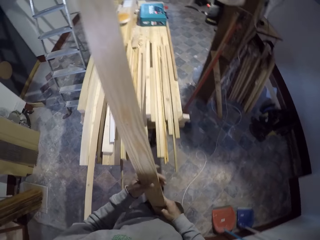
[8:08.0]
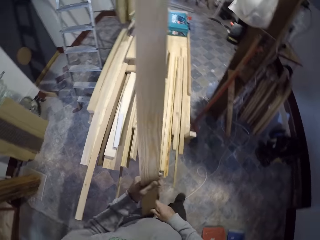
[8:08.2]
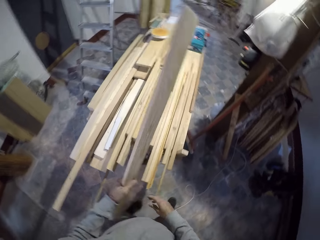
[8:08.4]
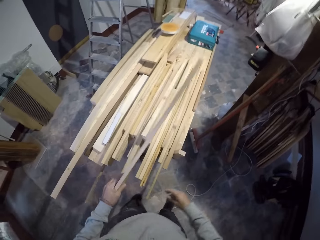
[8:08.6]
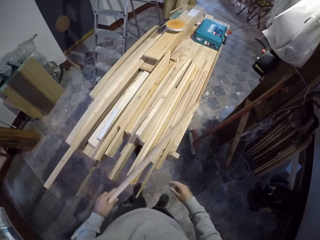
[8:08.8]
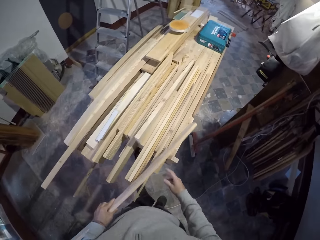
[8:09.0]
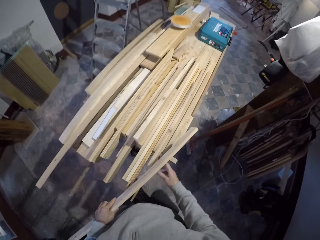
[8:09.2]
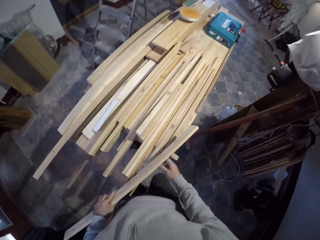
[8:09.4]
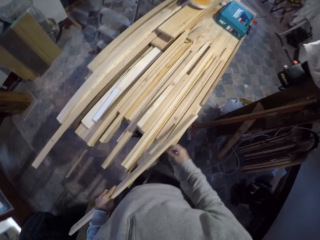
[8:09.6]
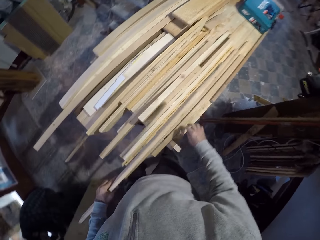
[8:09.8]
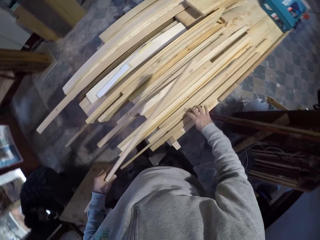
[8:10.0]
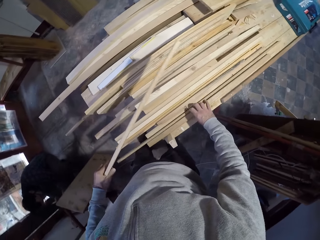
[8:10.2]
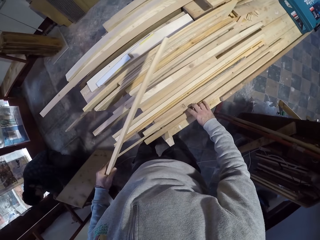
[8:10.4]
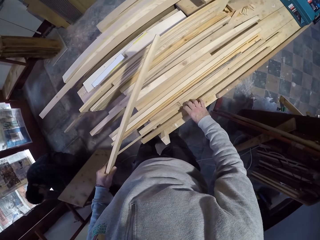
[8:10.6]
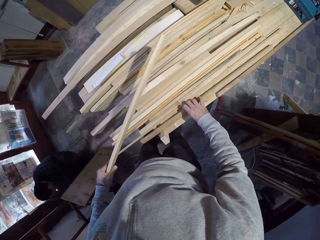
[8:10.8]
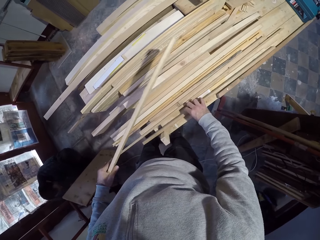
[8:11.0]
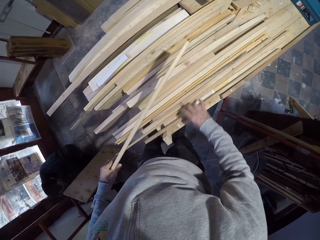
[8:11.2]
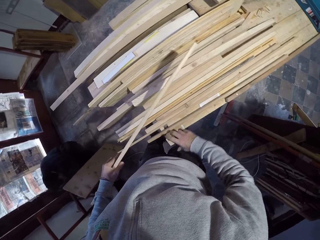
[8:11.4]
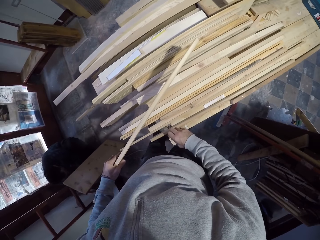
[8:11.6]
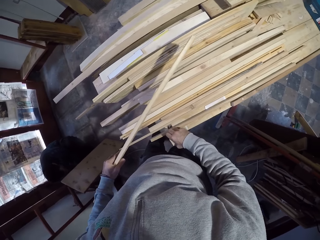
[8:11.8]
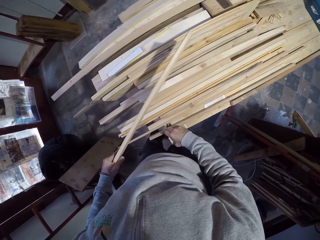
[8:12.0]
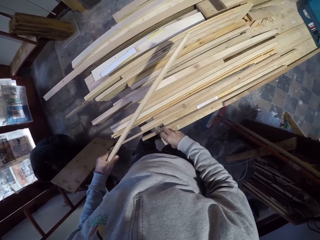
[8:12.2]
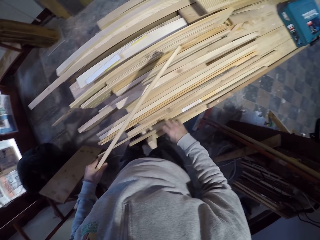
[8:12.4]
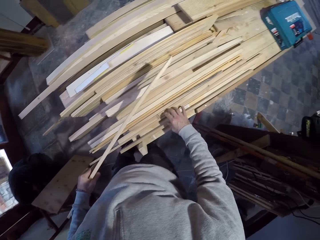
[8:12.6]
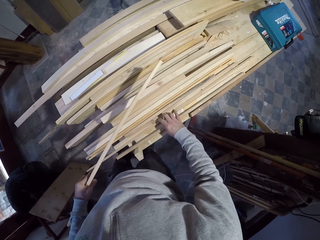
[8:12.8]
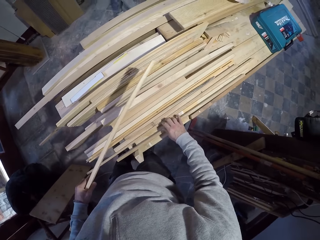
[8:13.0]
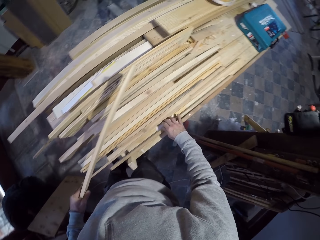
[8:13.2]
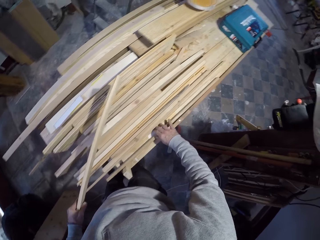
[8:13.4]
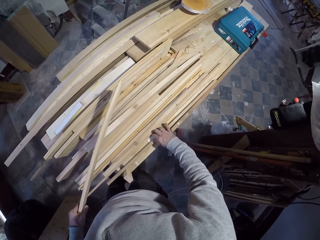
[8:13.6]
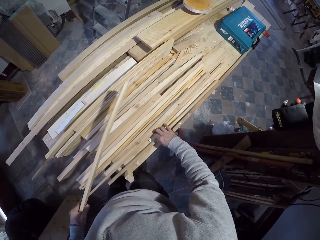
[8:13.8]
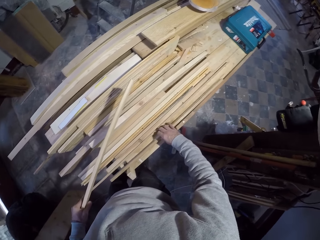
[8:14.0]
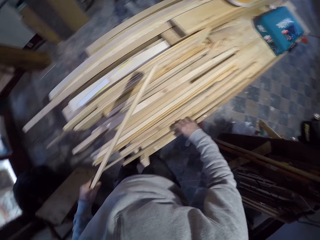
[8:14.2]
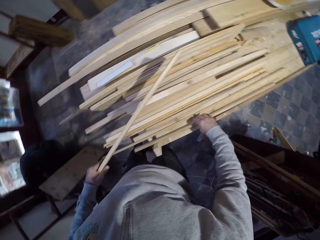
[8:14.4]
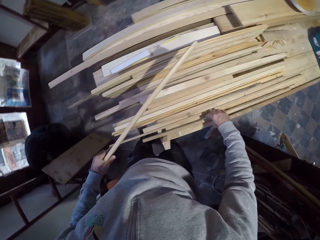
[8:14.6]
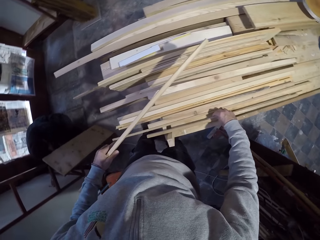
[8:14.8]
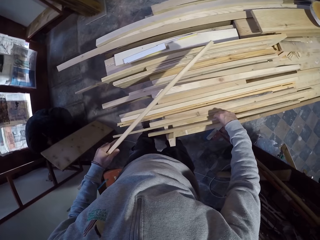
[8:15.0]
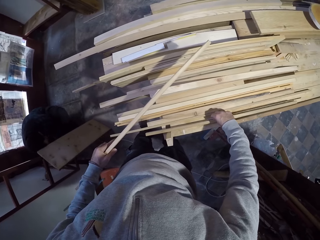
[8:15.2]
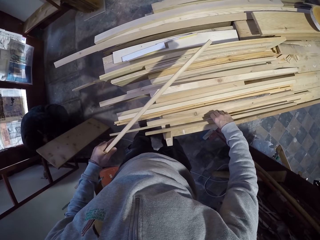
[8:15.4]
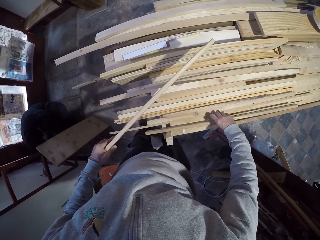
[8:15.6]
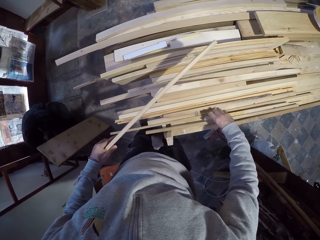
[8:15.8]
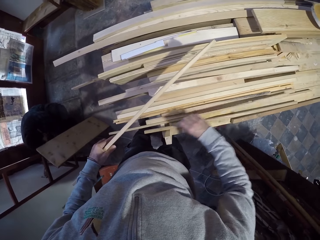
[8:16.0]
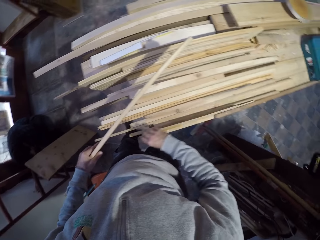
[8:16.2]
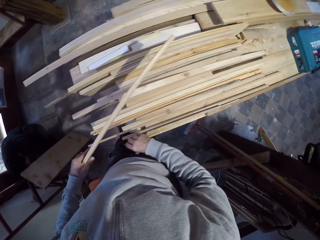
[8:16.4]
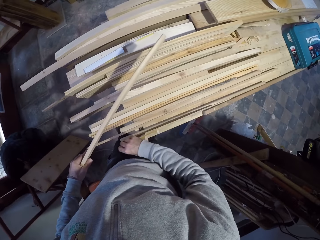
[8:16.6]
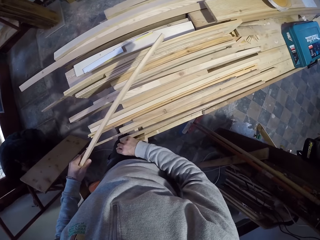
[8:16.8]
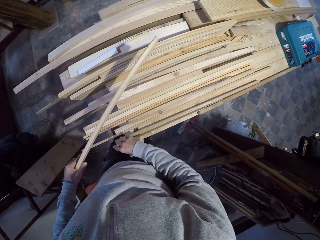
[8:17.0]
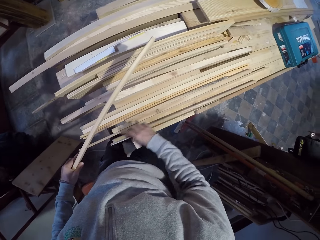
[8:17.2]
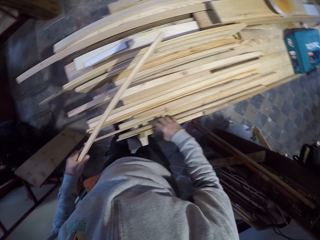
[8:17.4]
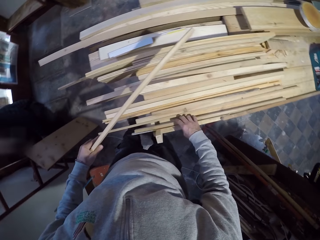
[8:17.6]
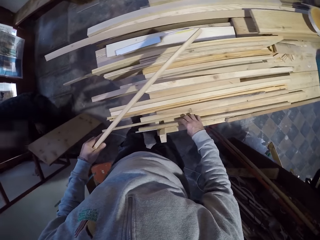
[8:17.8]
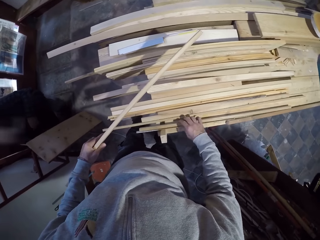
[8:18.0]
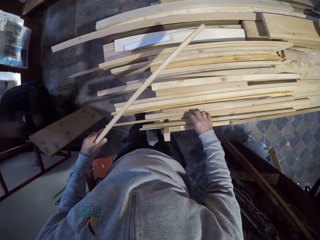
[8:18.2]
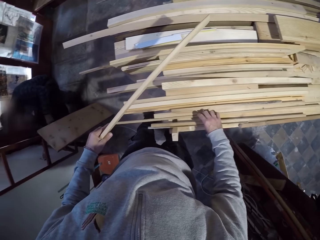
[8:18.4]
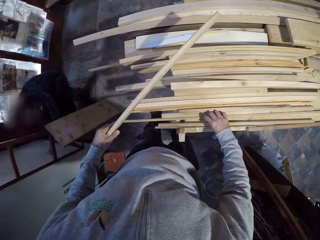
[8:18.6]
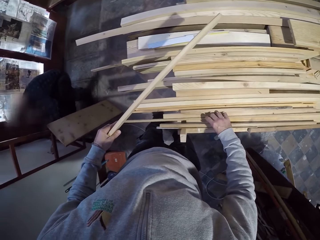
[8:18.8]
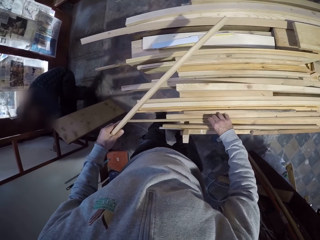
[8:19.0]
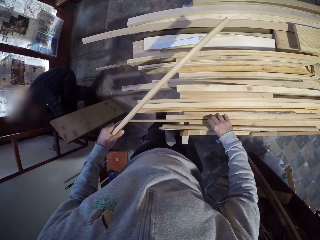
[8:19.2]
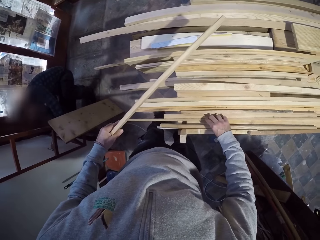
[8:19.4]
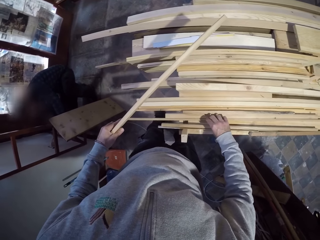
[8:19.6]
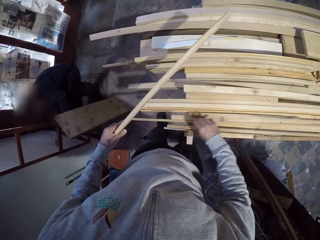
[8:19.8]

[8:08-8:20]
The camera wearer puts wood on the wood. They pick up the wood.

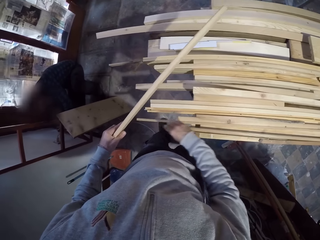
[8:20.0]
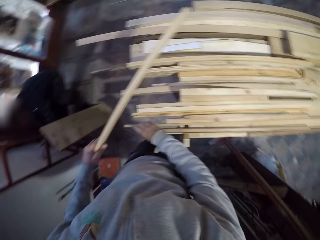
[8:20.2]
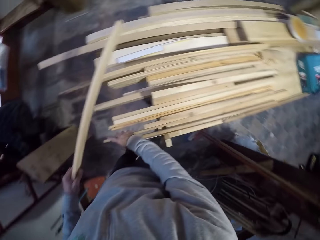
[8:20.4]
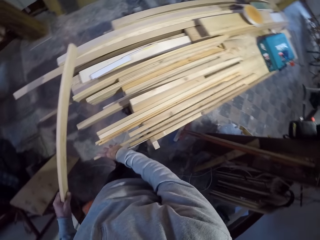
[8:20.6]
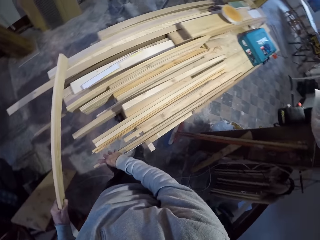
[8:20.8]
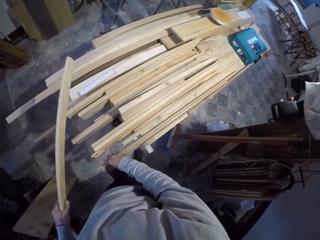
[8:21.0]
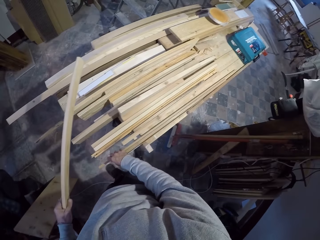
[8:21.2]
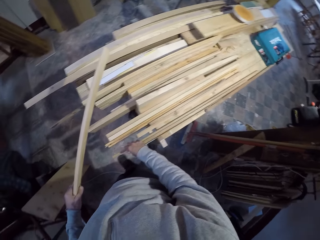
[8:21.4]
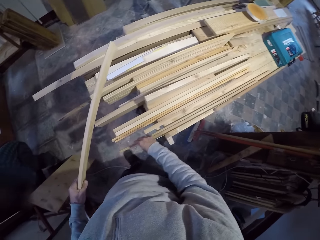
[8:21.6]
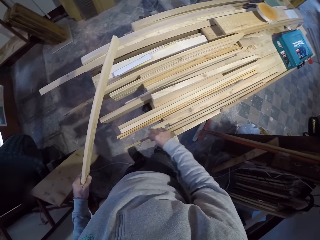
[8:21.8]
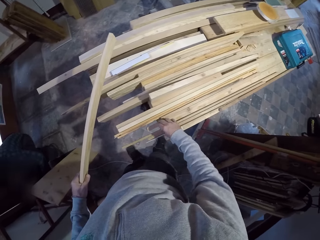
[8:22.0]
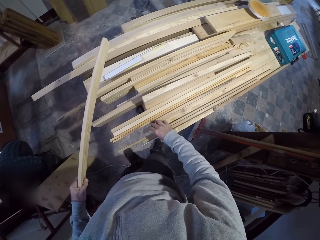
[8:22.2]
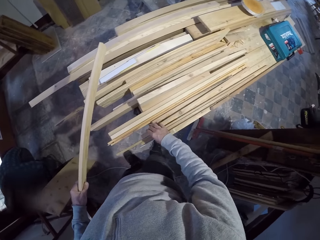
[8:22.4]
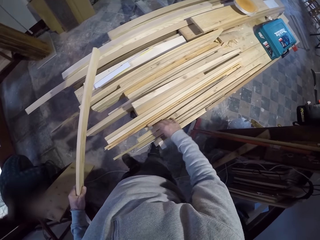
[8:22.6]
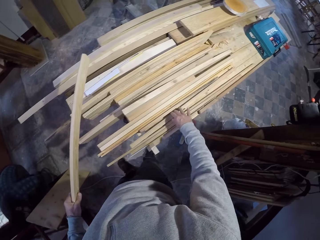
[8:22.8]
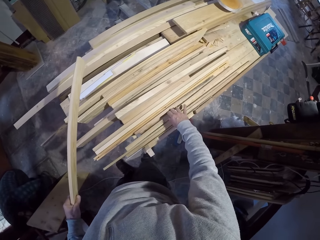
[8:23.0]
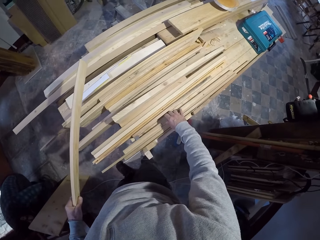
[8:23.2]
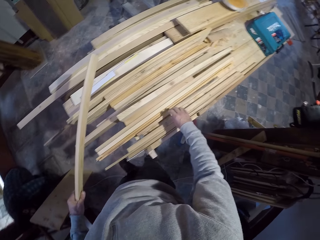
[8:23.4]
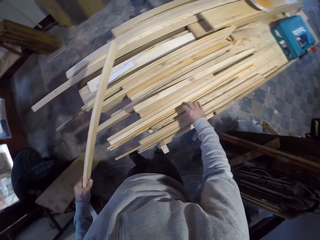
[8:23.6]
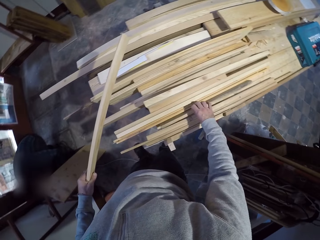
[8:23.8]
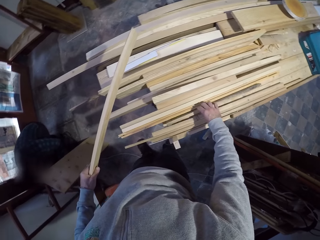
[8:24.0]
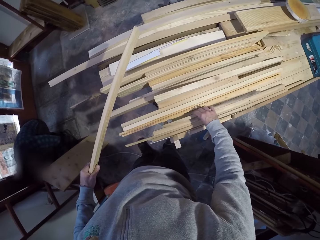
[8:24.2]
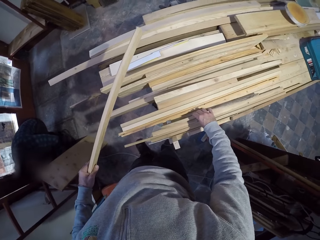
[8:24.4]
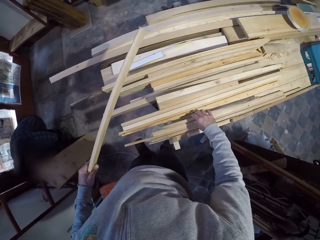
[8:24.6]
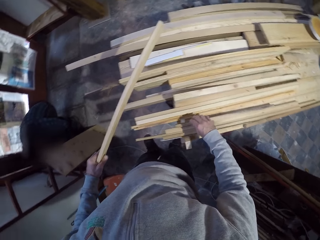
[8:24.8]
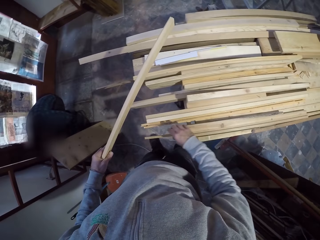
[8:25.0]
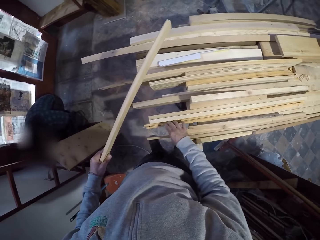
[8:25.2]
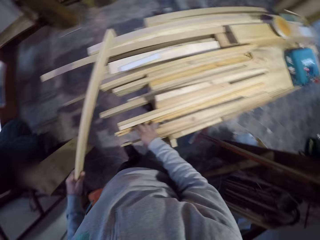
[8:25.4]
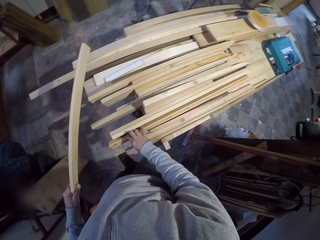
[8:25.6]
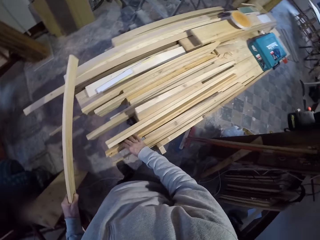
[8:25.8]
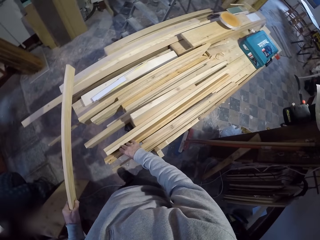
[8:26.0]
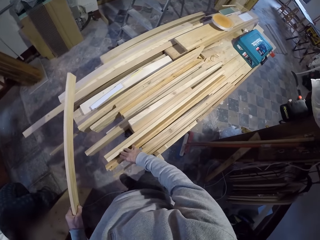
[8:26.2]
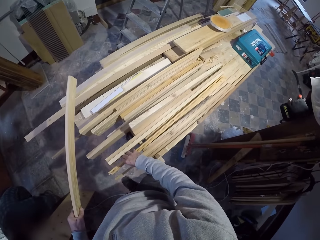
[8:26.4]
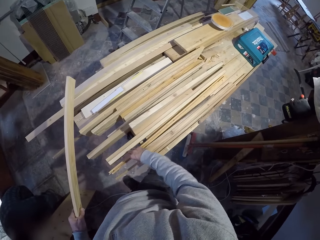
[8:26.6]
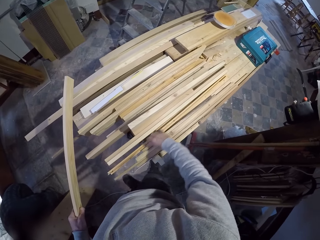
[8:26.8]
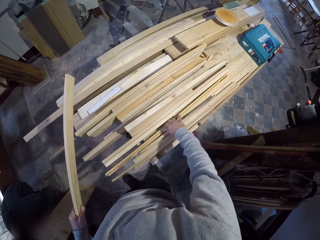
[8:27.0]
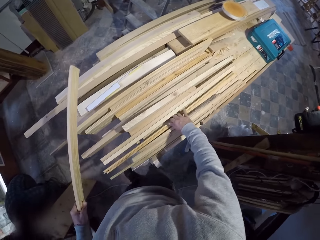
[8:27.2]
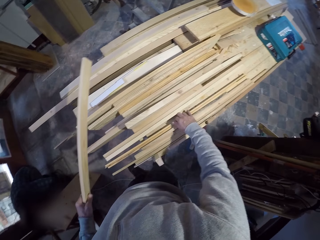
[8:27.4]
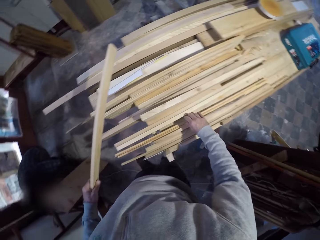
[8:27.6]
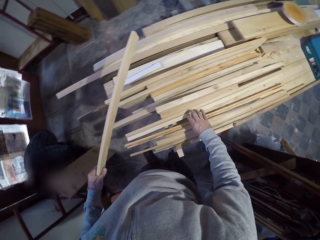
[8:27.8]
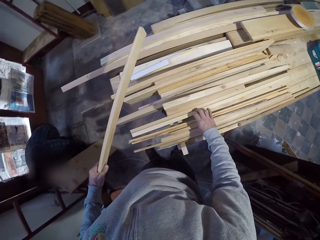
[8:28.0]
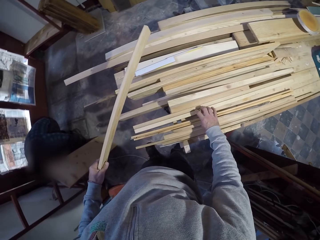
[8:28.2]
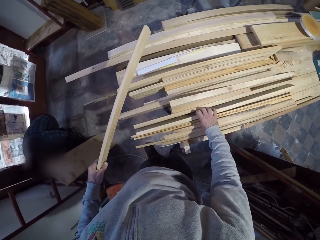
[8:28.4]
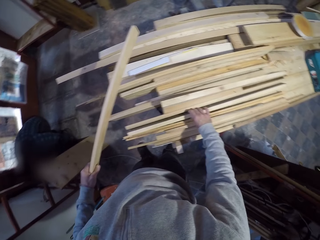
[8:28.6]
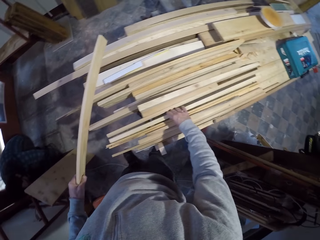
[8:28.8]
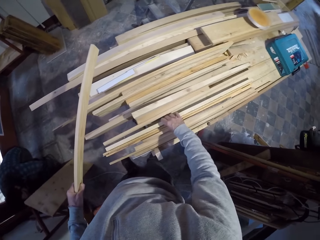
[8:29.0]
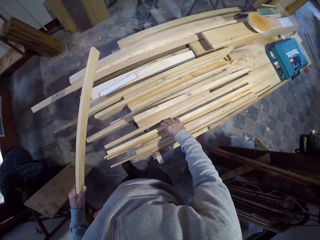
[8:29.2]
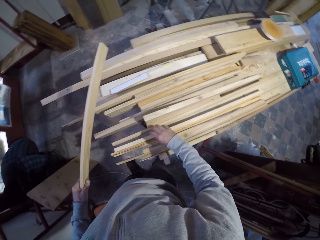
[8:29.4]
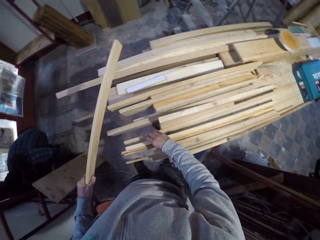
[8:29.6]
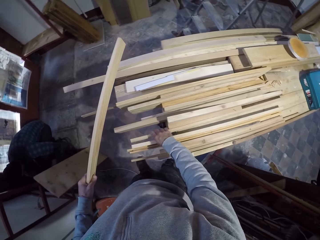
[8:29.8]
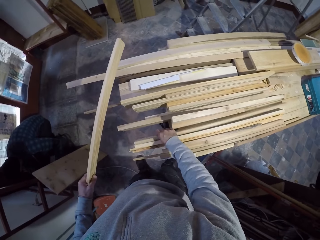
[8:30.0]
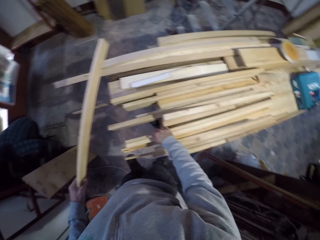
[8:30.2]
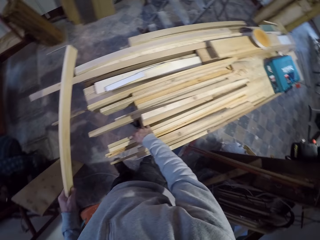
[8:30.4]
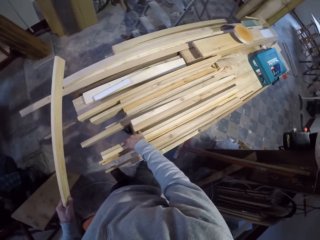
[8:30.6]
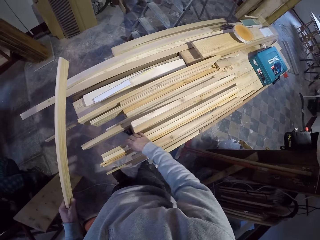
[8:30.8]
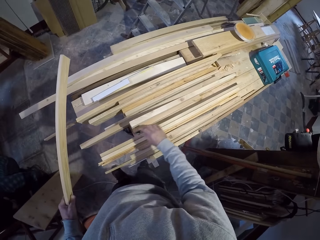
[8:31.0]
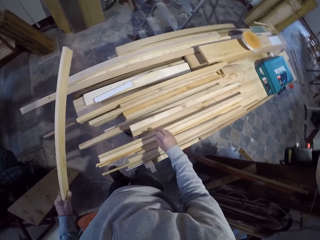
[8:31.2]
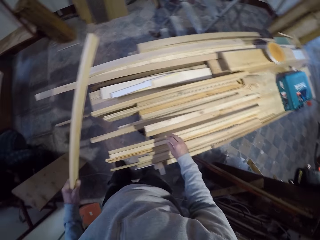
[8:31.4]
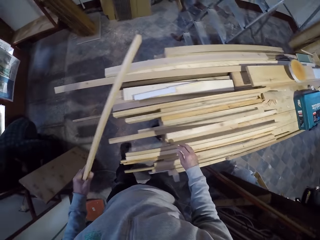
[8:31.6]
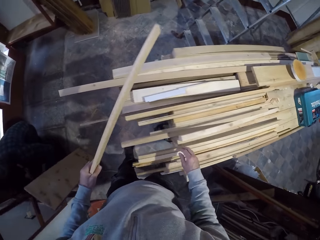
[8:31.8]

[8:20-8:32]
The camera wearer moves the wood. They hold the wood. They arrange the wood.
